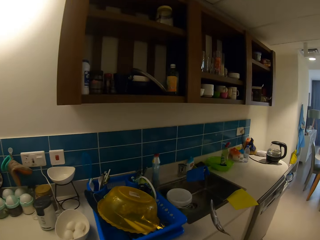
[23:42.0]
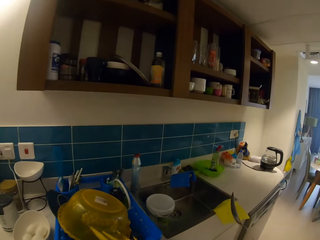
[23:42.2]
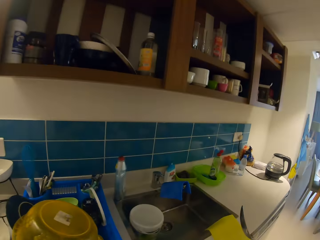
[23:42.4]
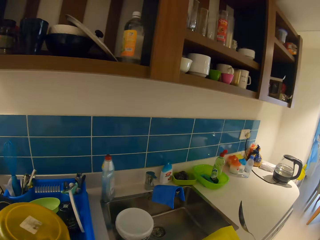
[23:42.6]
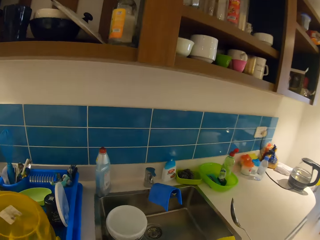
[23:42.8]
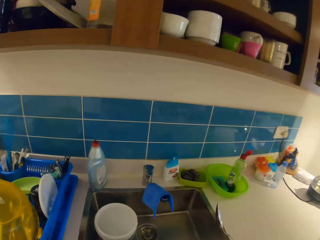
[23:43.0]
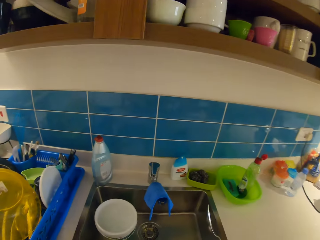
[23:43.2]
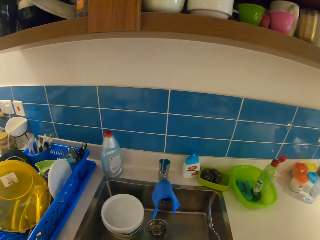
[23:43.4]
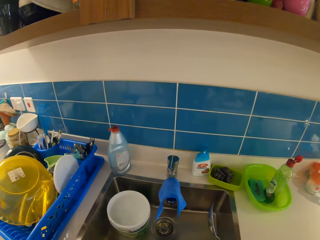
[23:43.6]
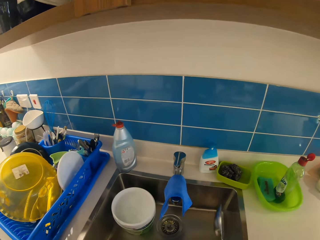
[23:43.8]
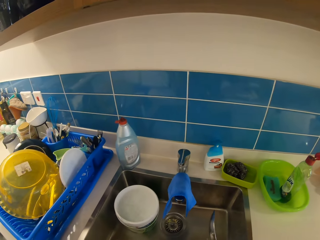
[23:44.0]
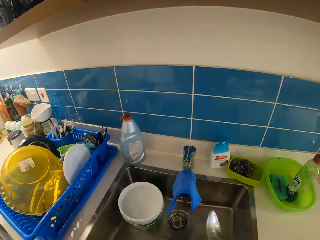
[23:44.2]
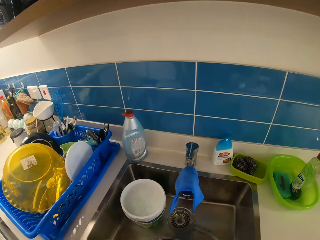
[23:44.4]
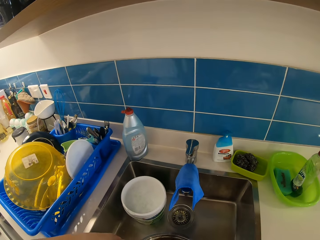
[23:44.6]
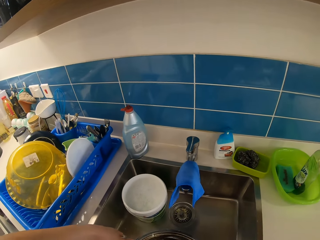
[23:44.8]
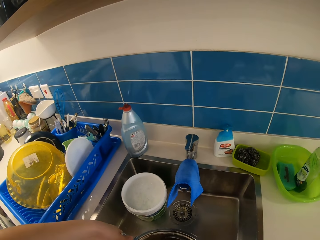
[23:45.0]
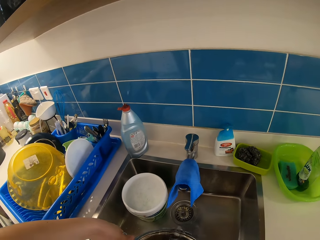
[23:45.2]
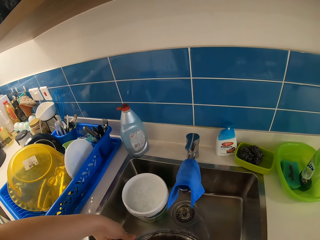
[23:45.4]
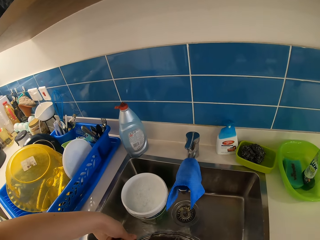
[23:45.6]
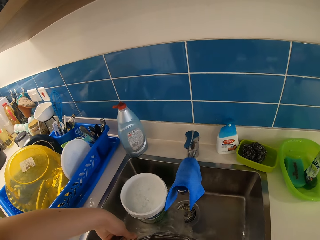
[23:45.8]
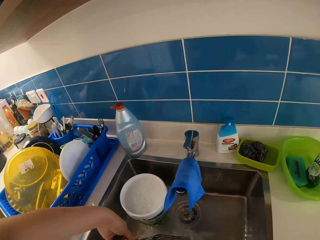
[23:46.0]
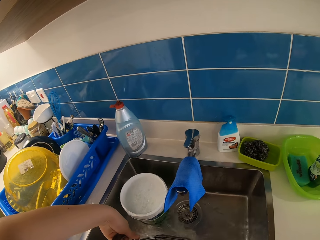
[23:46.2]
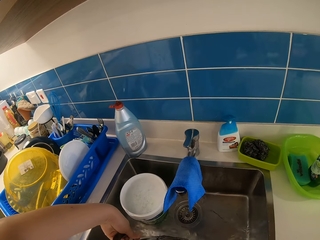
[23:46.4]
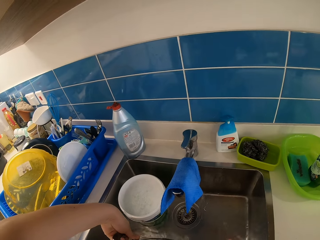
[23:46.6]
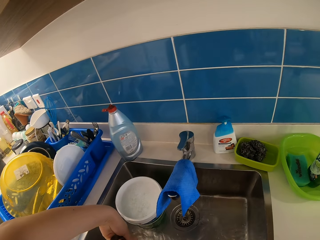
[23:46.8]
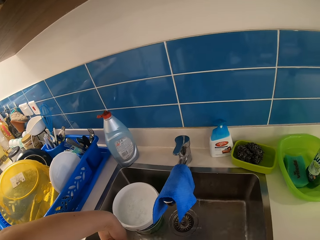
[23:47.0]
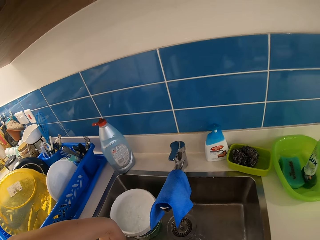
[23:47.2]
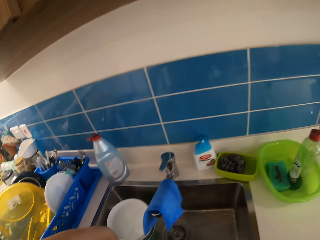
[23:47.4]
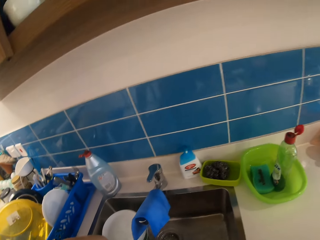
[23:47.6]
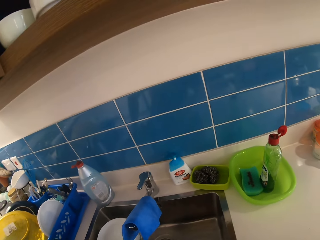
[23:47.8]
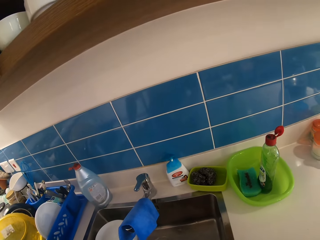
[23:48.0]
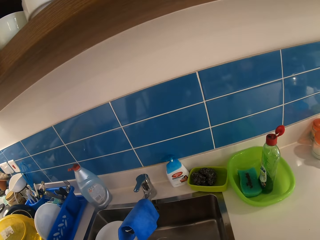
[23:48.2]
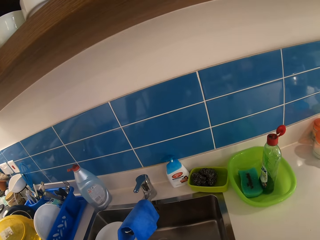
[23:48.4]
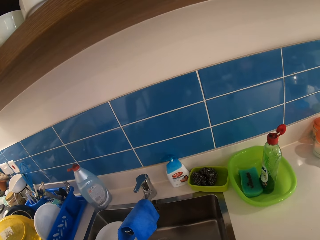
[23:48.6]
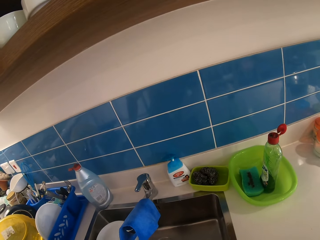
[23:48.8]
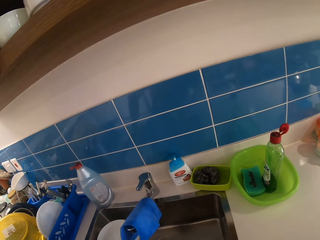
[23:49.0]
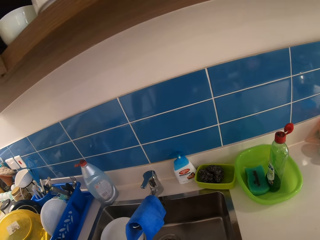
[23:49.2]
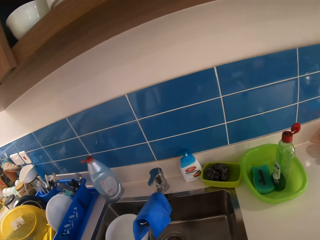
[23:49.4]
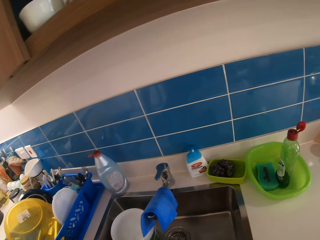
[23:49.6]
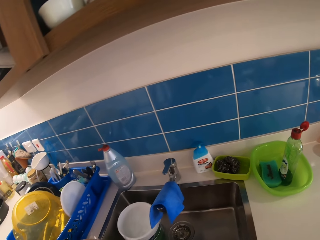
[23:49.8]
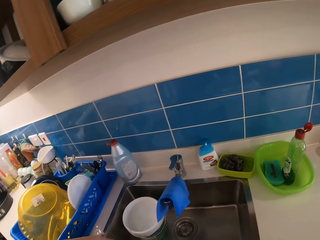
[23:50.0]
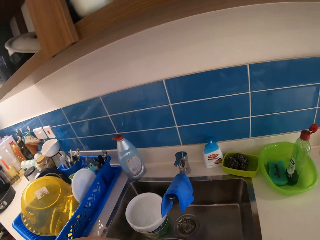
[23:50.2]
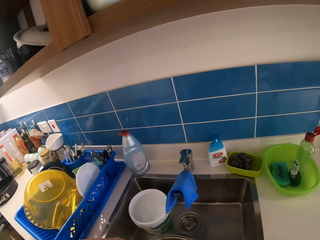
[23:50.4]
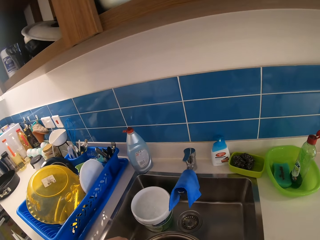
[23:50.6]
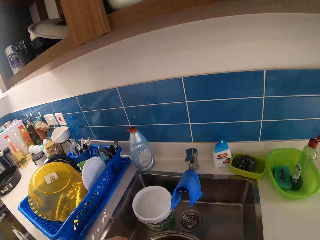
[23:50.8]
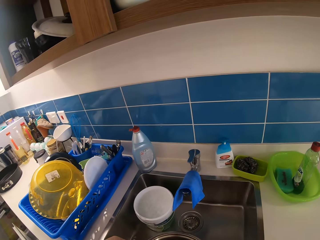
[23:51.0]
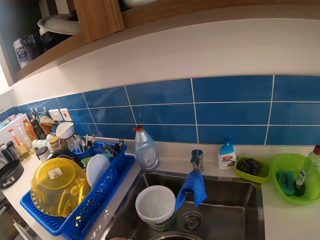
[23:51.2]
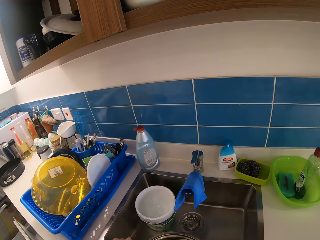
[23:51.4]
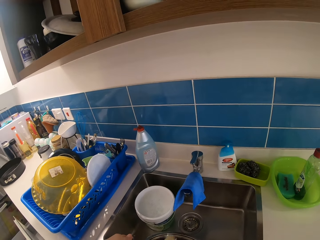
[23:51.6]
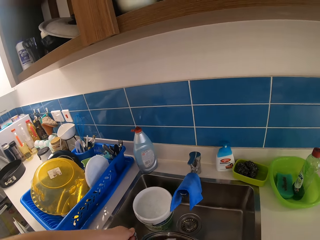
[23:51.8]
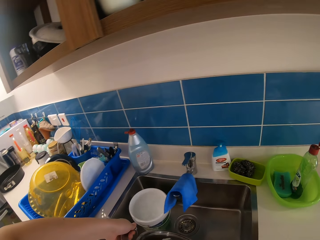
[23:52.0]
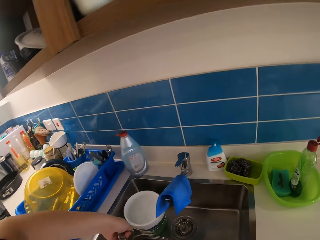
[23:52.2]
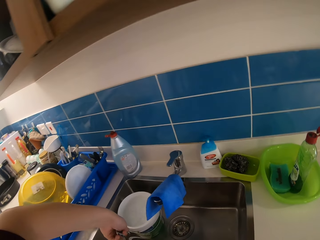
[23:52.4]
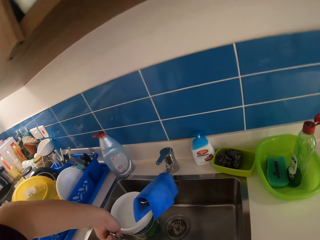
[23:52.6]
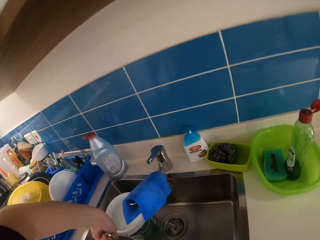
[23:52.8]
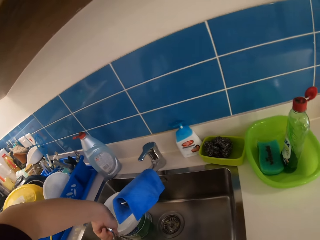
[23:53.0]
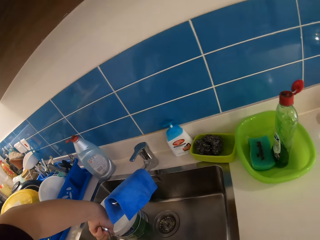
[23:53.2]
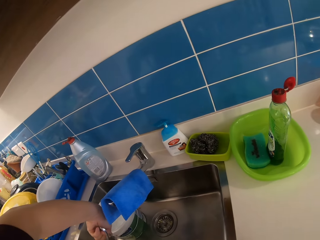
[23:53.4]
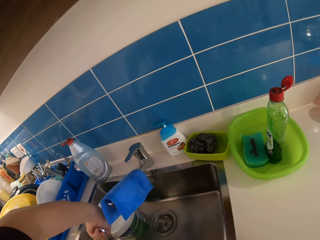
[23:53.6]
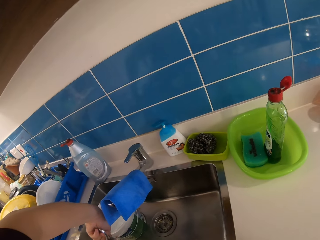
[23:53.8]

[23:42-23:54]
The camera wearer walks towards the kitchen sink. They pour the water from the cooking pot into the kitchen sink.

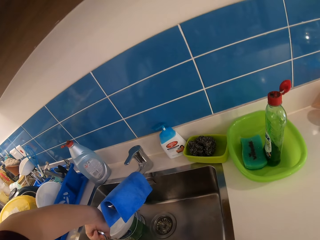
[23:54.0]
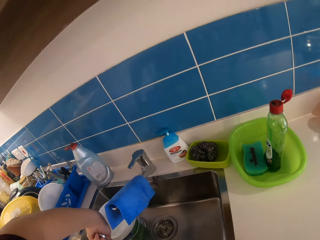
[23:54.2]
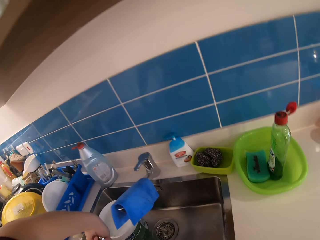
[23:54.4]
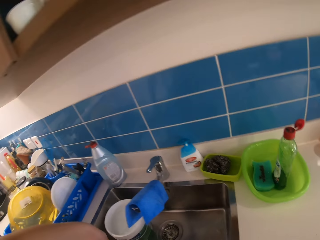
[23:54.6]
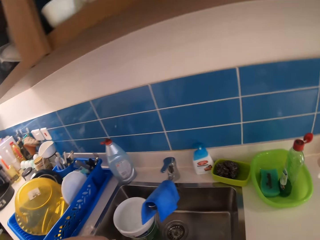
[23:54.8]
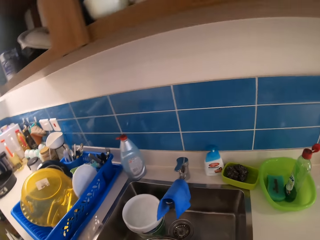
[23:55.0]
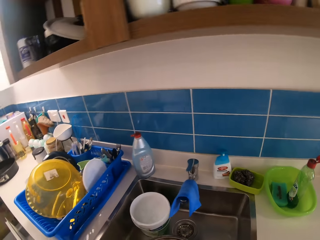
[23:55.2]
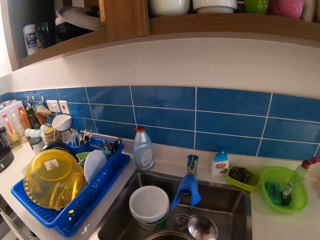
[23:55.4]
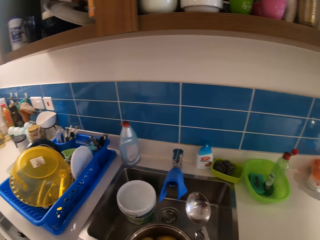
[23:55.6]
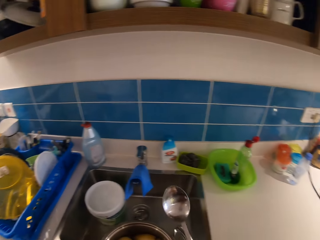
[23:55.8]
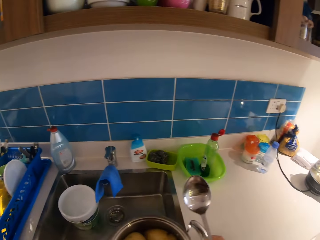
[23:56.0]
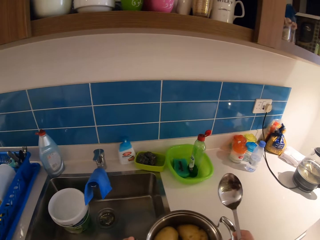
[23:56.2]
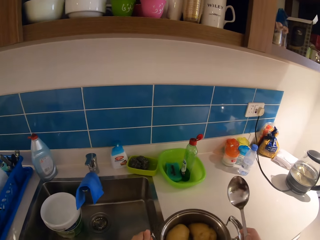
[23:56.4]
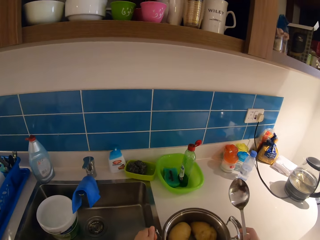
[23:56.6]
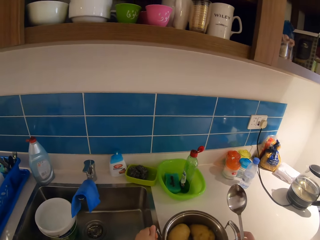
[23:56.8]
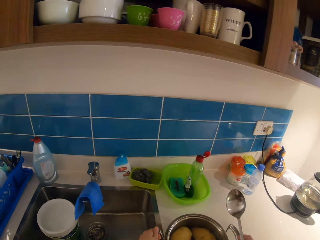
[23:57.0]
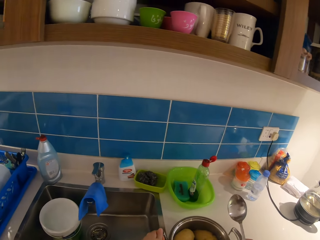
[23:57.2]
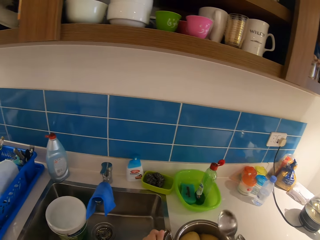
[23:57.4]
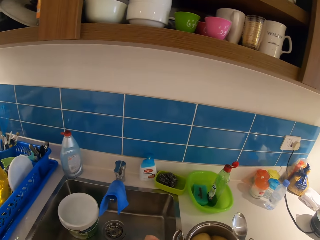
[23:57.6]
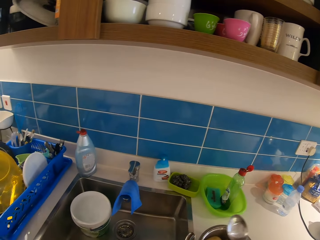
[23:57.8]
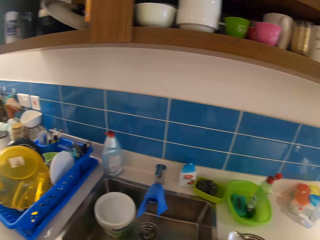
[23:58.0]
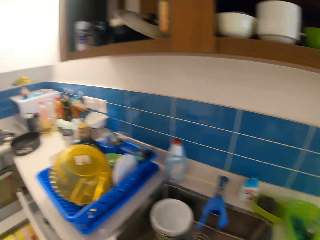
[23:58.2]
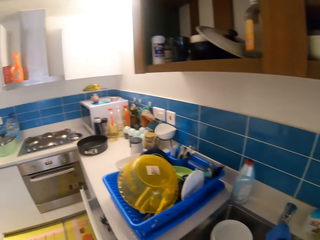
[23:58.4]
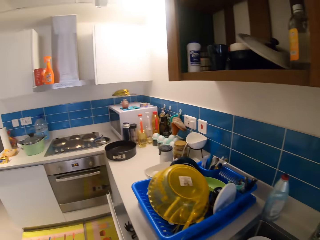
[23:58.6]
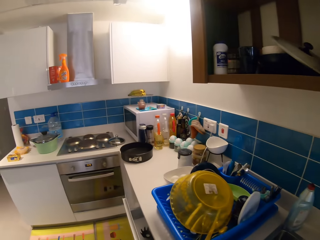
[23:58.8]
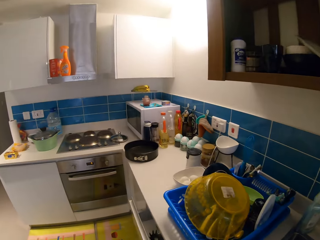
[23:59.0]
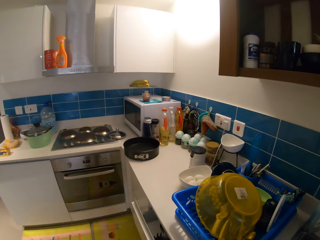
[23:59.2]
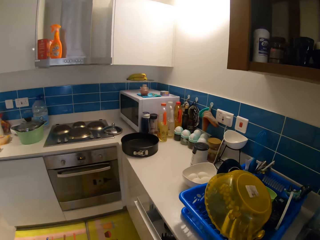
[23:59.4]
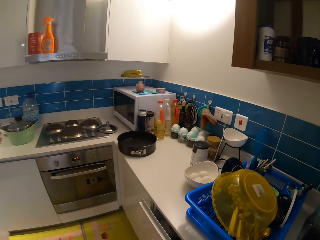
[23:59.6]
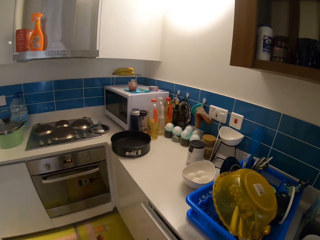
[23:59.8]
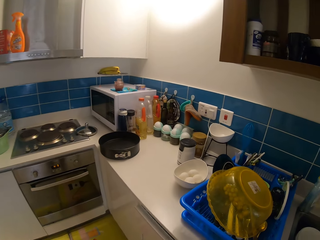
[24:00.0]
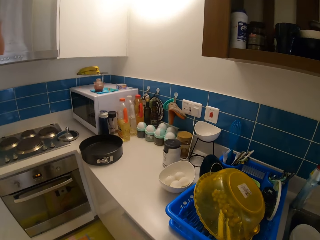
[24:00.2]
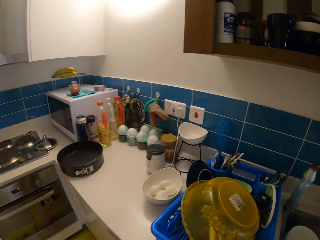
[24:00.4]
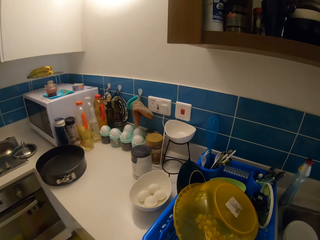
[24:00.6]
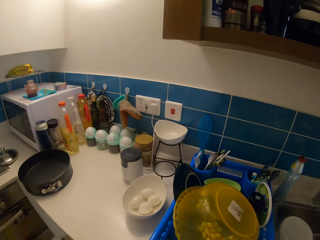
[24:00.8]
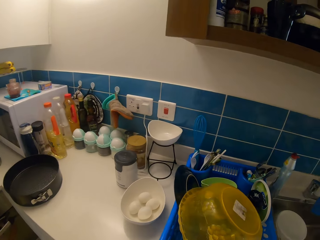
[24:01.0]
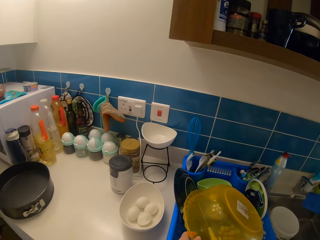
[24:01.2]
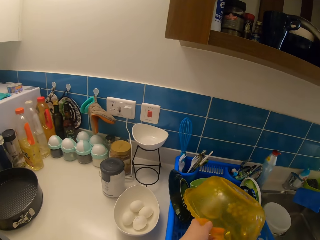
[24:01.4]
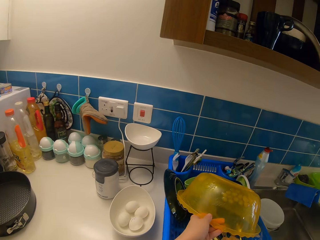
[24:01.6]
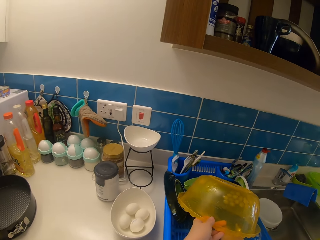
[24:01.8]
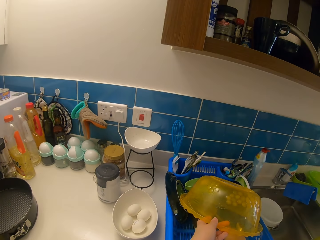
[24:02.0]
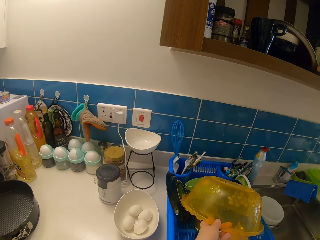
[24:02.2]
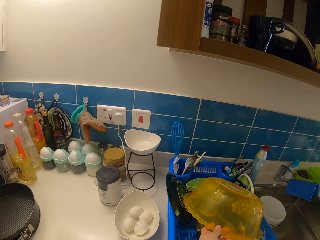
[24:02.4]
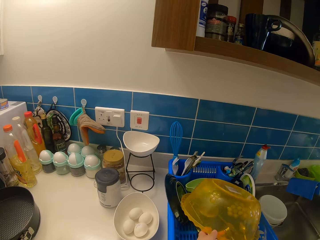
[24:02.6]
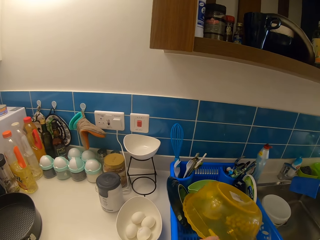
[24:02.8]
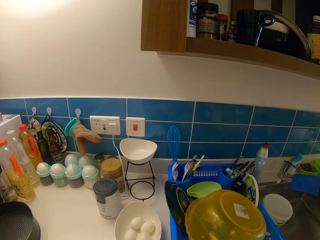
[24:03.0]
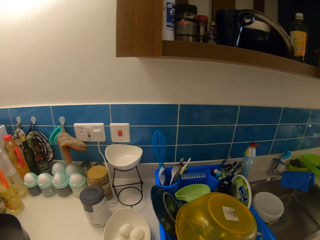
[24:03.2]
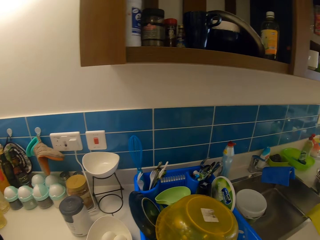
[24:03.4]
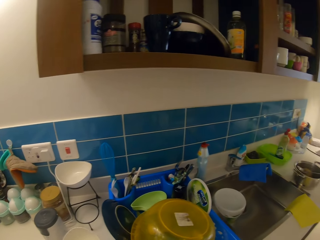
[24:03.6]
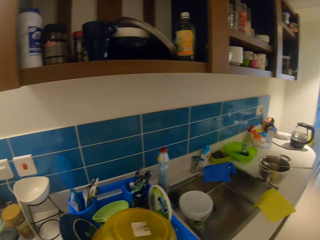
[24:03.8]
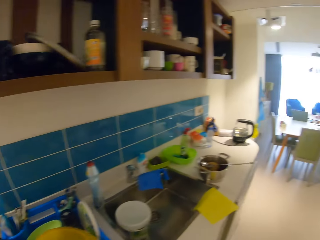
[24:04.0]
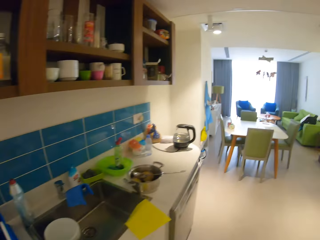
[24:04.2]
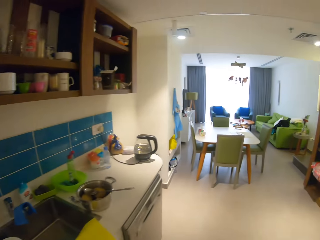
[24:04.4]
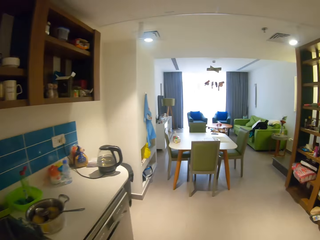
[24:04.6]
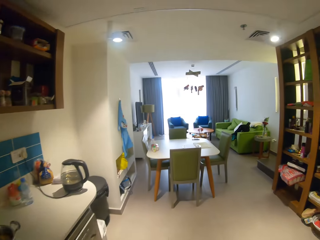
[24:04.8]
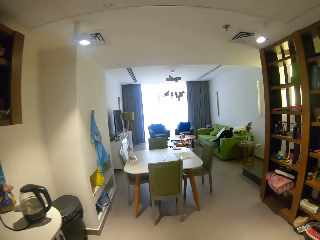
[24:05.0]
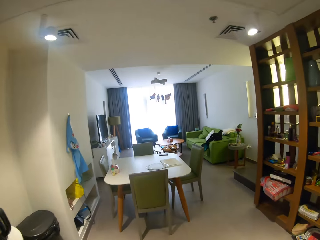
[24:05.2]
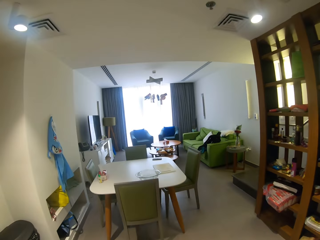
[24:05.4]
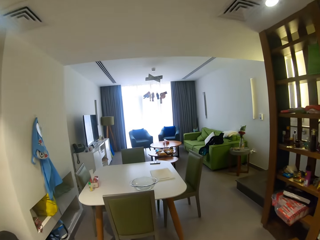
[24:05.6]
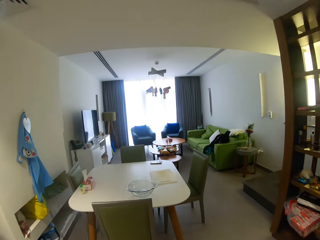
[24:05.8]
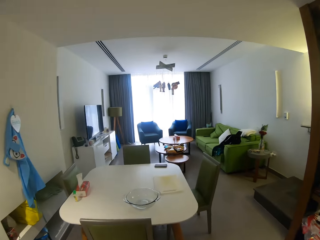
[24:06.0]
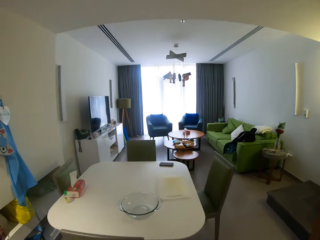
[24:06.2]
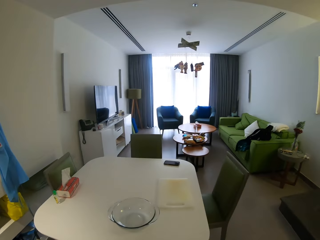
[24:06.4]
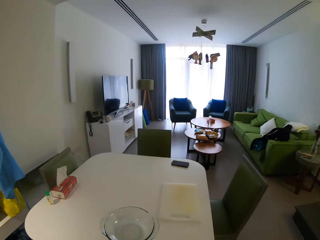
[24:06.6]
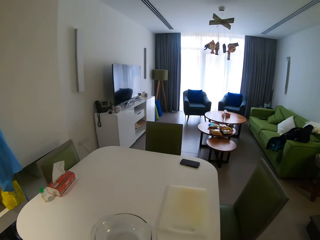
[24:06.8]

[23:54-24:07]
The camera wearer places the pot on the kitchen slab. She drops the spoon inside the pot. She walks around the house. She closes the drawer. She adjusts a plastic bowl with her left hand. She picks up a knife from a dish rack with her right hand. She walks around the house. She picks up a bowl of eggs with her left hand and walks towards the table.
